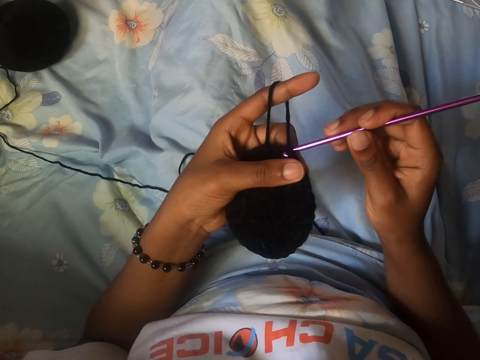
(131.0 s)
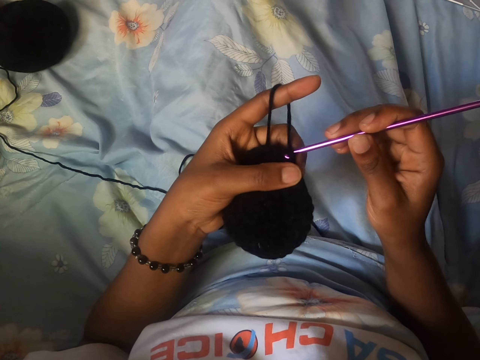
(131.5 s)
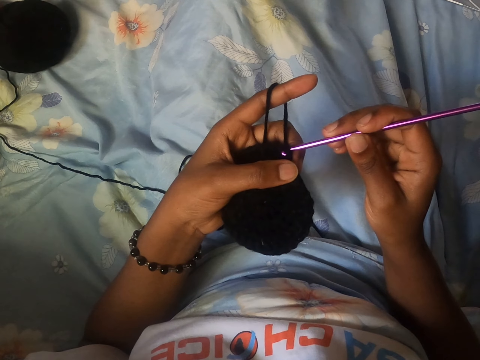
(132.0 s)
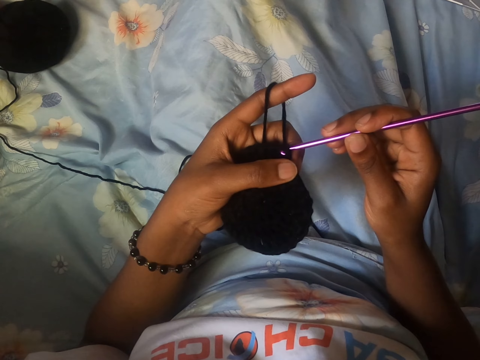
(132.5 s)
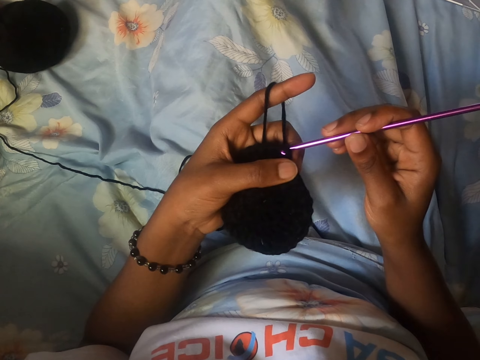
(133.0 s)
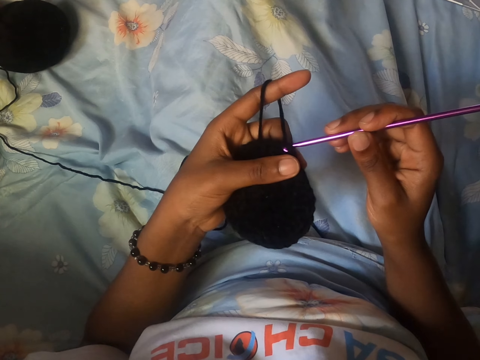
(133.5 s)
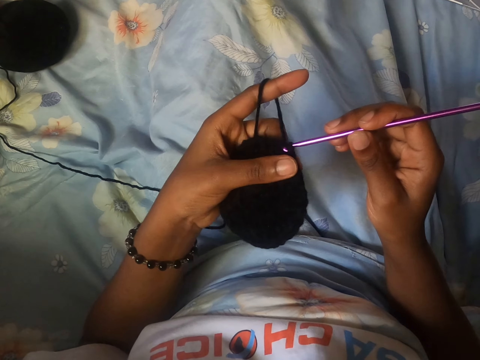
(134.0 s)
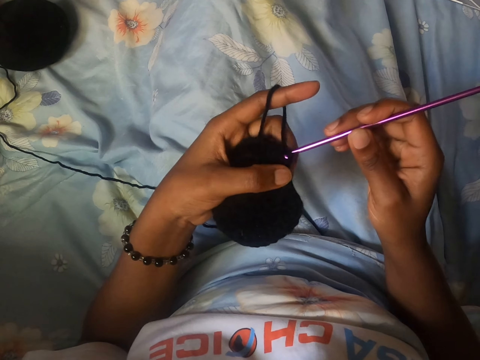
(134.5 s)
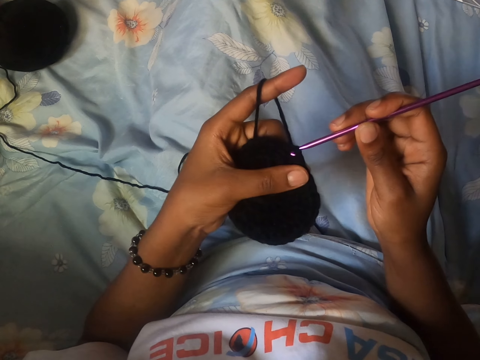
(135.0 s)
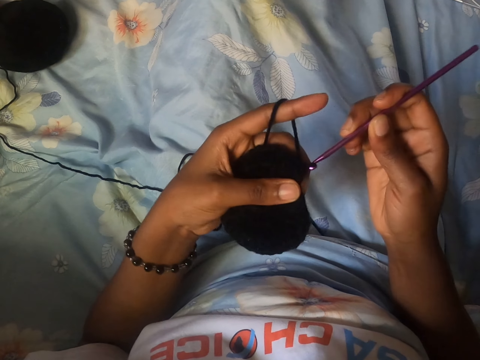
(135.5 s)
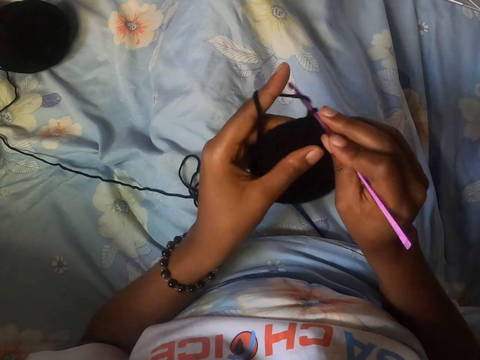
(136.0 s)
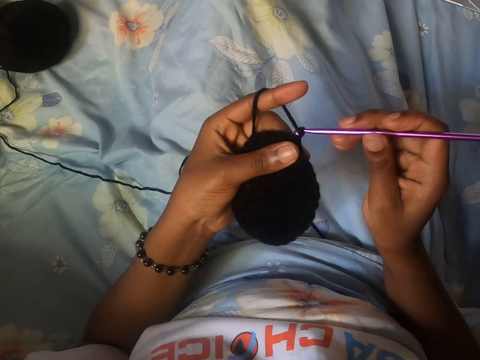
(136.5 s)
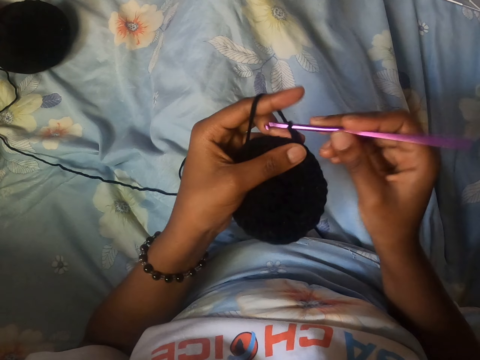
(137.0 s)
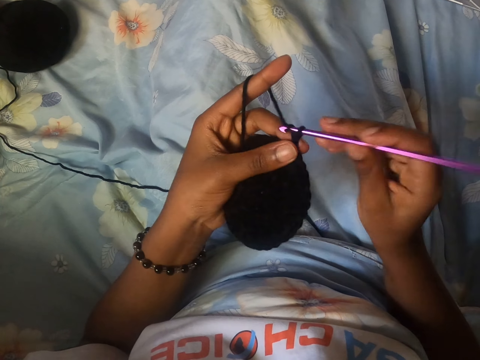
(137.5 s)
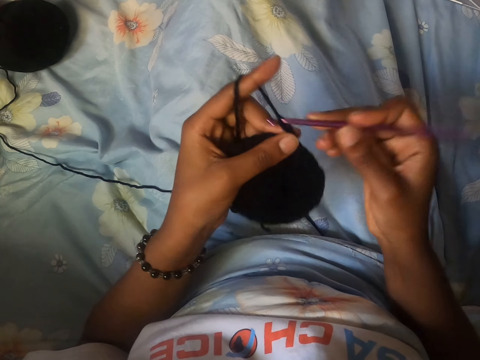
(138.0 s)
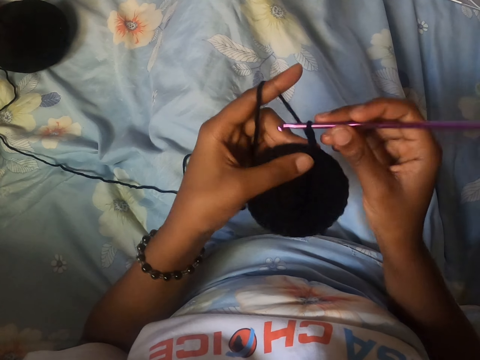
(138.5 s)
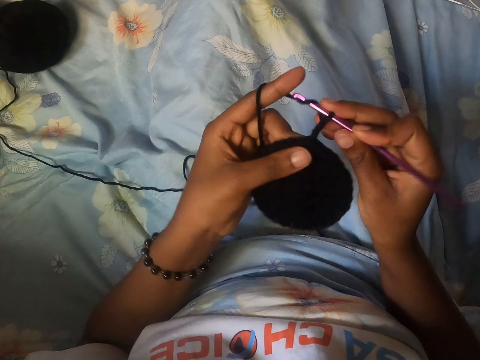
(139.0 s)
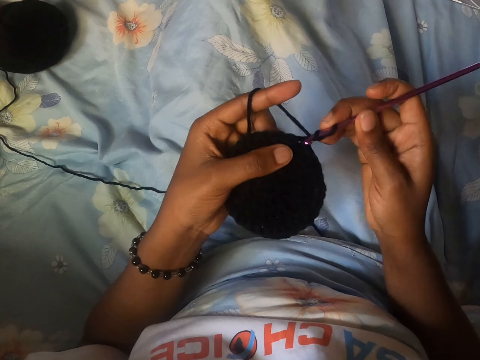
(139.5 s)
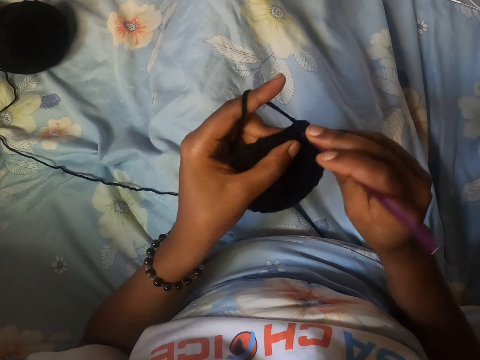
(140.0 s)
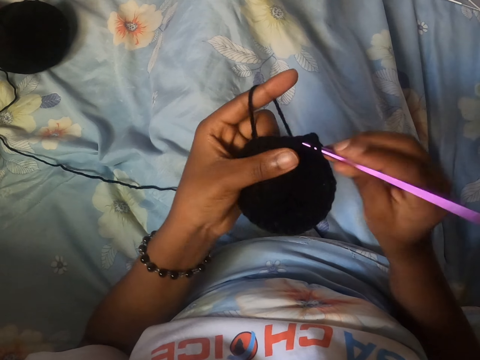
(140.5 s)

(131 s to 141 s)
The camera wearer continues to crochet.

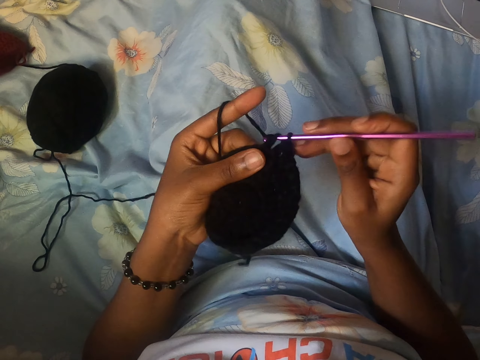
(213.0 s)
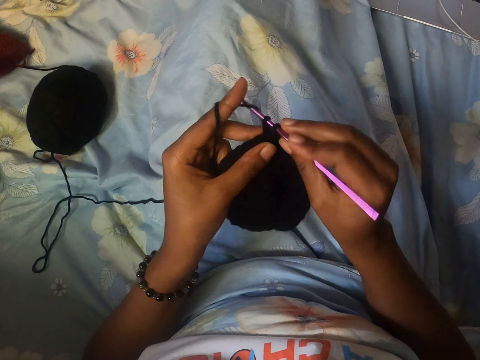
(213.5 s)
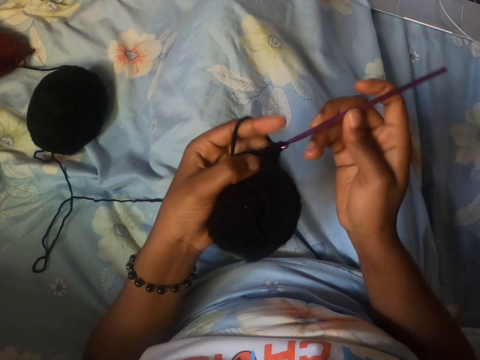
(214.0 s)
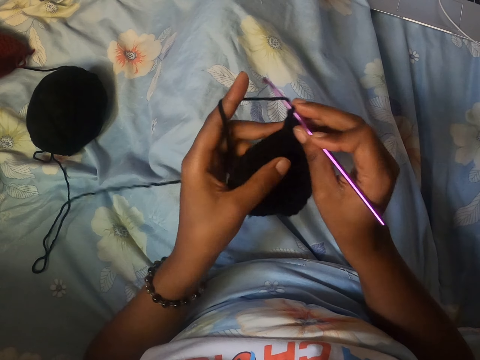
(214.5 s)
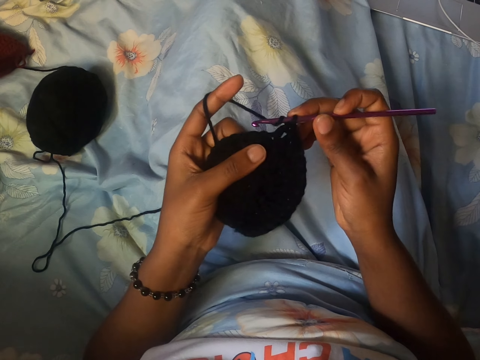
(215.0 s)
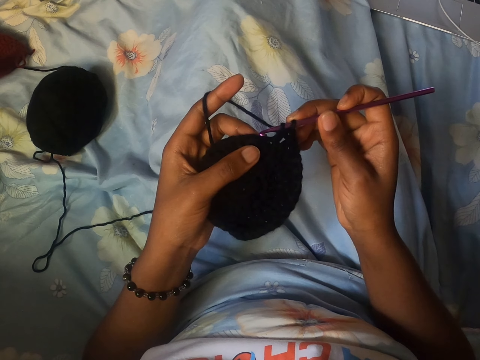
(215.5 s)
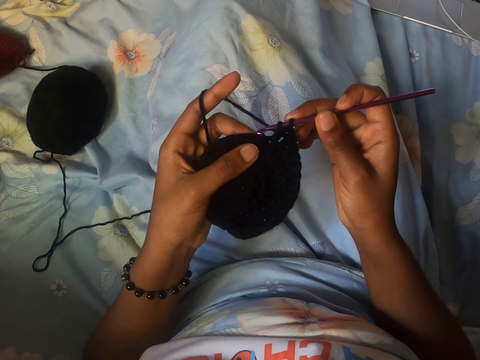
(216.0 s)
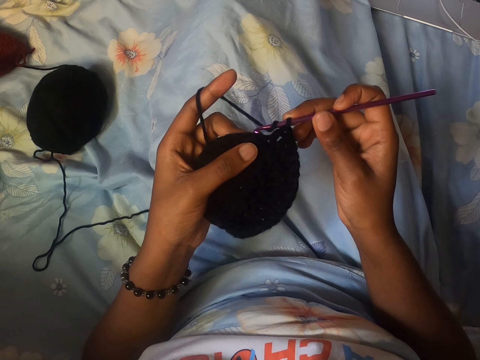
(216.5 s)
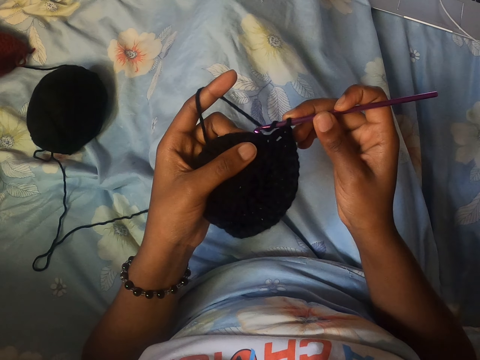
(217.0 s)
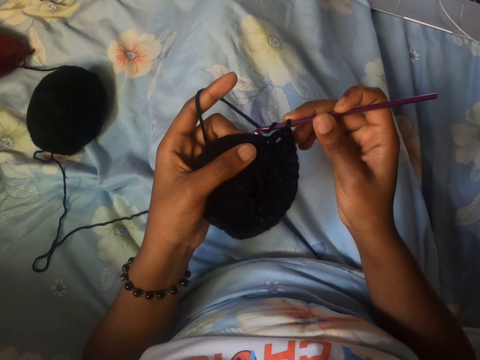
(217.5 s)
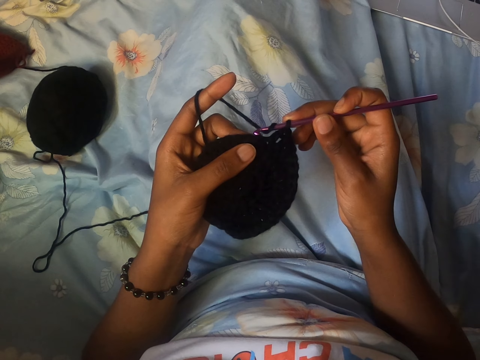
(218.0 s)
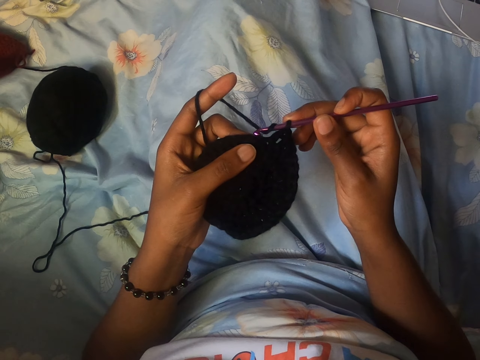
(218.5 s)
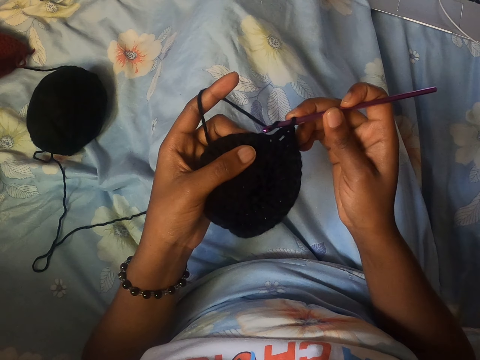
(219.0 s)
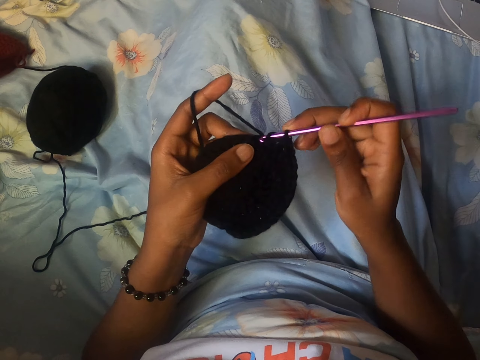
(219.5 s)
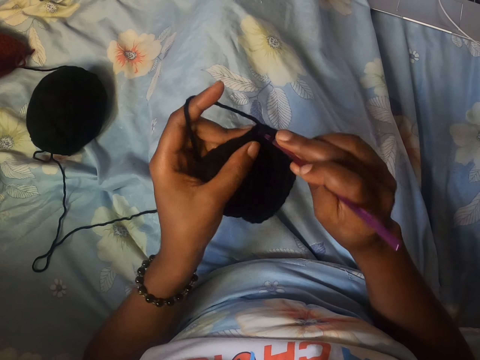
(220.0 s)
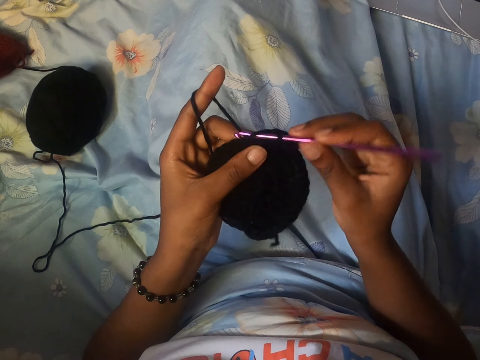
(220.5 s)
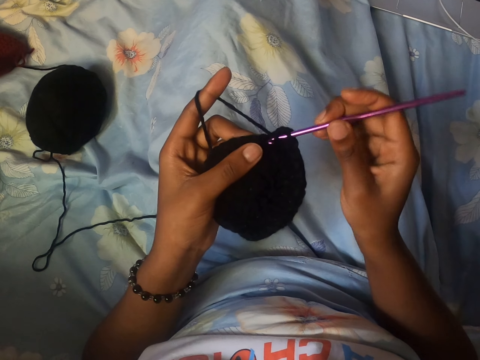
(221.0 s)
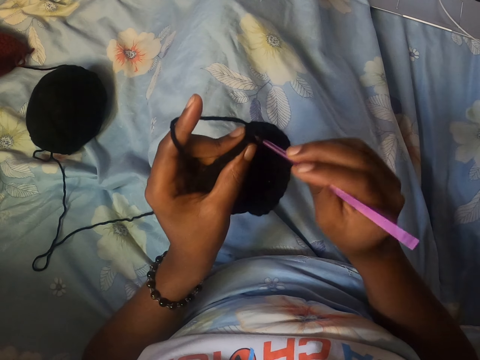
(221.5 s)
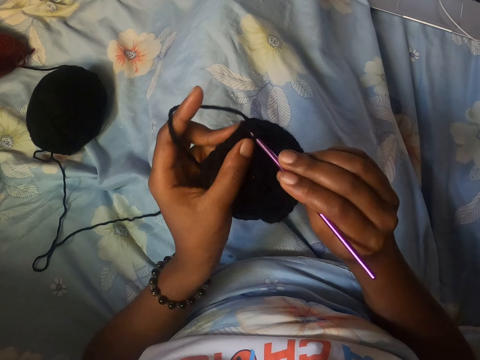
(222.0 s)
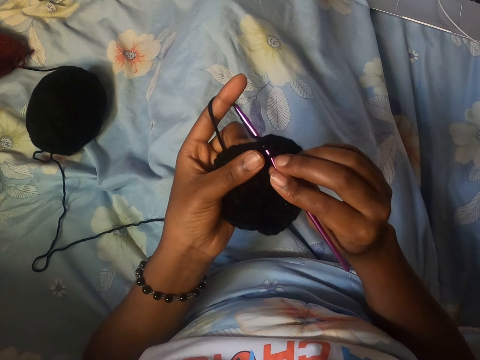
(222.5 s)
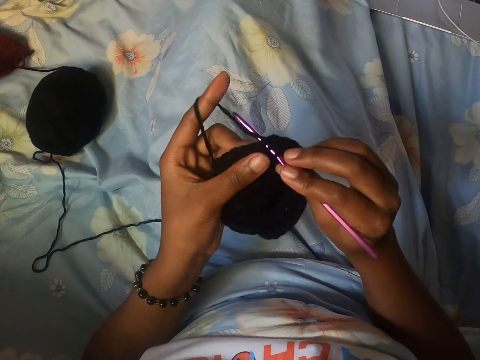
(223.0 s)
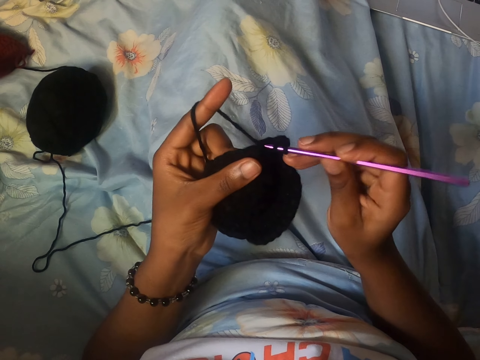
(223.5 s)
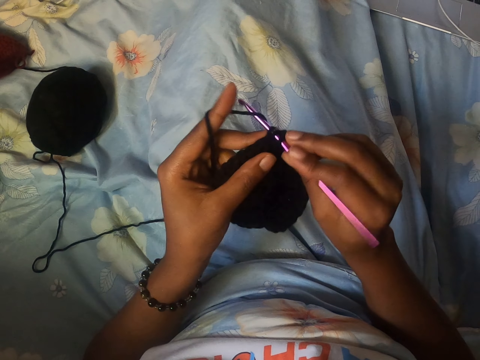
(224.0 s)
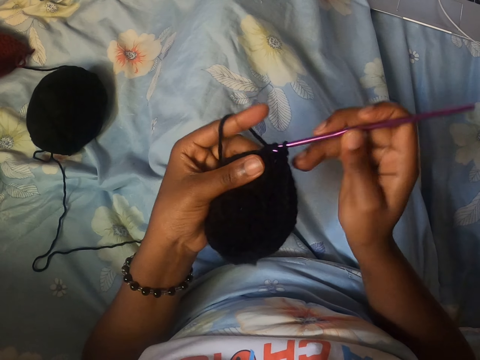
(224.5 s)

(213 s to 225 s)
The camera wearer stops to crochet. They continue to crochet.

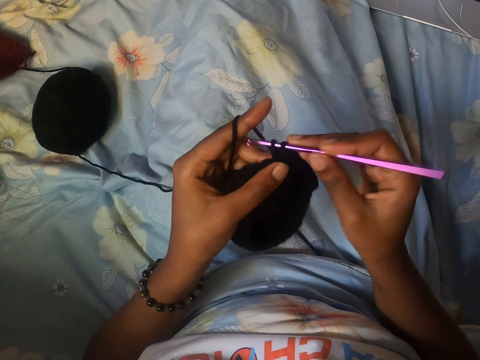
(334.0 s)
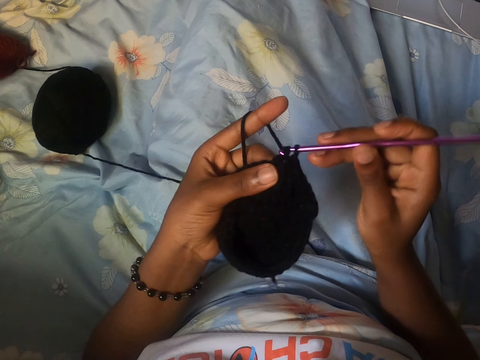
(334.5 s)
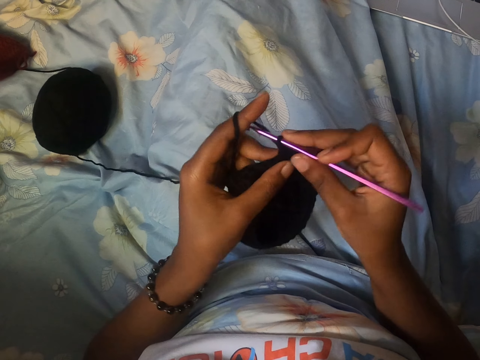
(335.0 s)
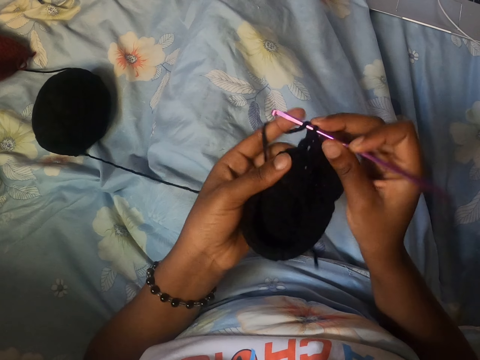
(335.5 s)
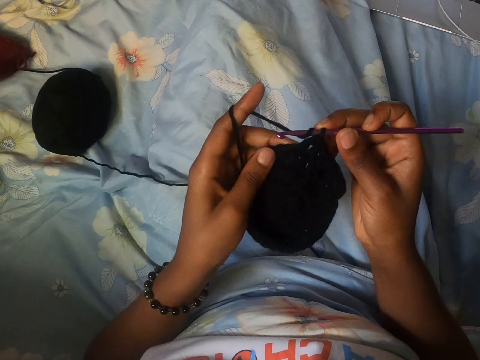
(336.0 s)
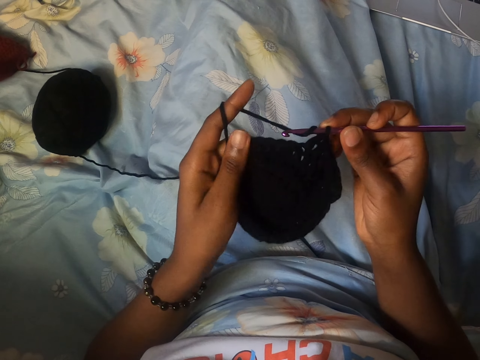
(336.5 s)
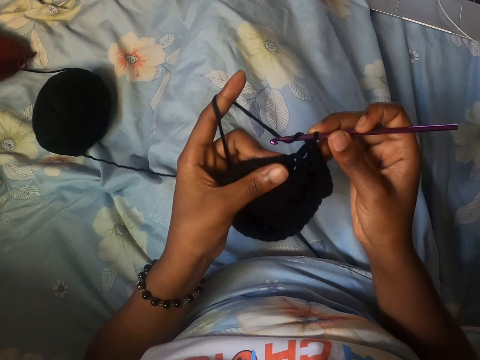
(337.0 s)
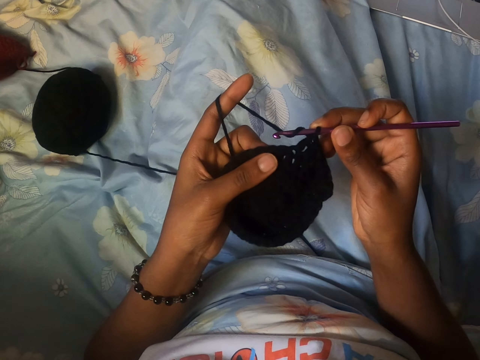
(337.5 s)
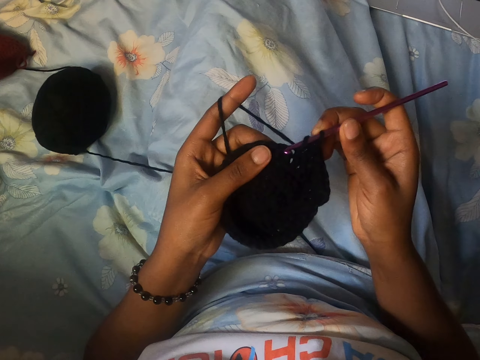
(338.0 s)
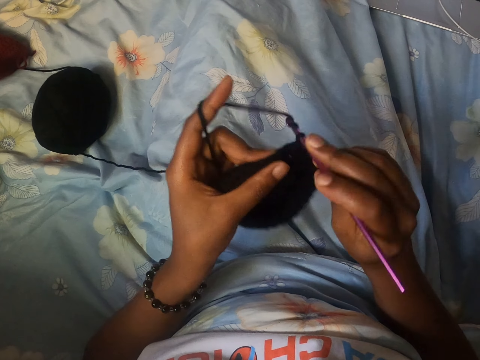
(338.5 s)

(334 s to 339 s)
The camera wearer touches the cloth with the left hand. They knit the cloth.
